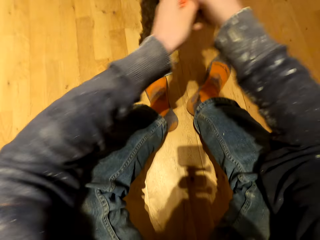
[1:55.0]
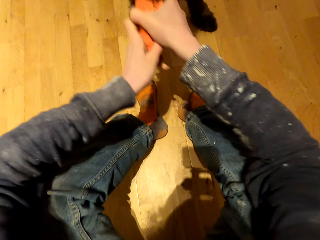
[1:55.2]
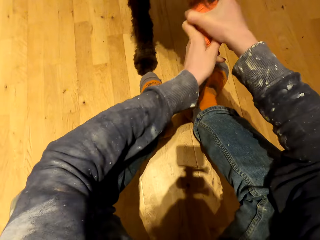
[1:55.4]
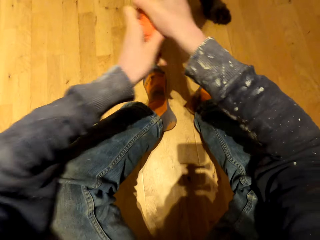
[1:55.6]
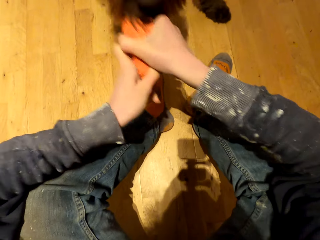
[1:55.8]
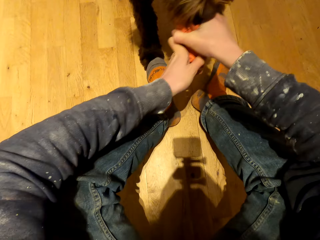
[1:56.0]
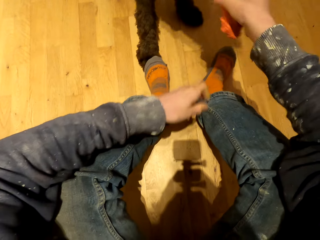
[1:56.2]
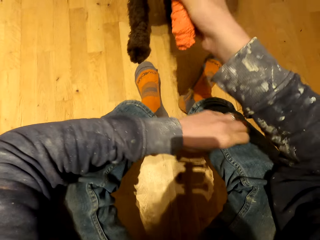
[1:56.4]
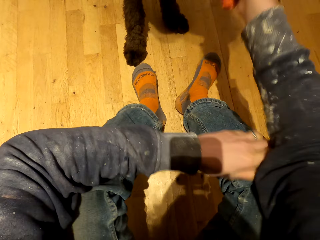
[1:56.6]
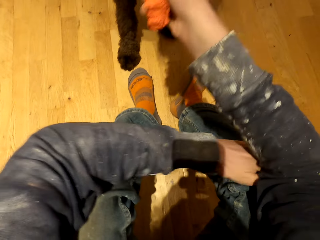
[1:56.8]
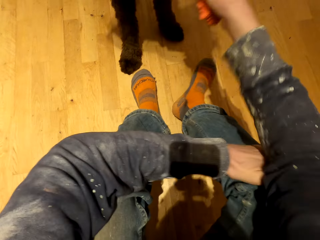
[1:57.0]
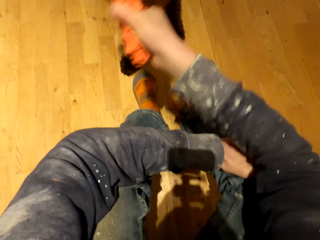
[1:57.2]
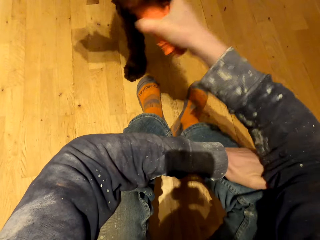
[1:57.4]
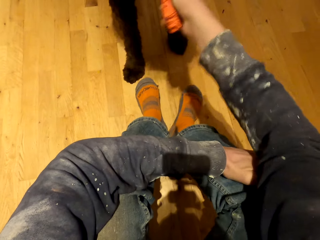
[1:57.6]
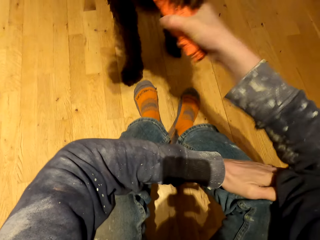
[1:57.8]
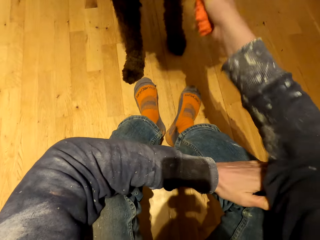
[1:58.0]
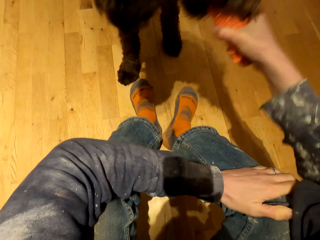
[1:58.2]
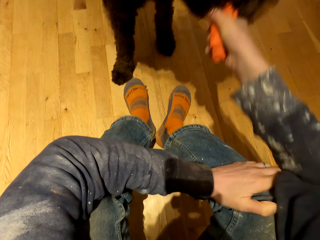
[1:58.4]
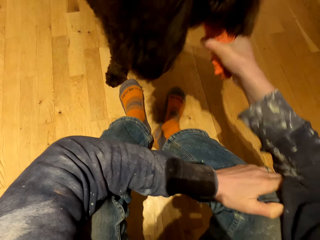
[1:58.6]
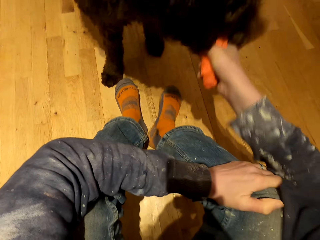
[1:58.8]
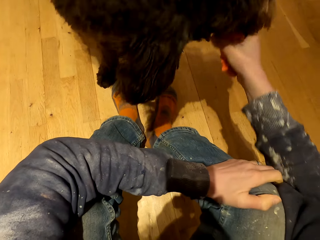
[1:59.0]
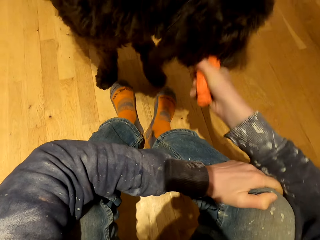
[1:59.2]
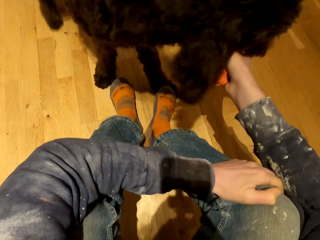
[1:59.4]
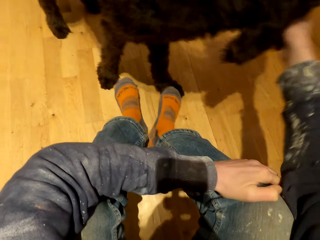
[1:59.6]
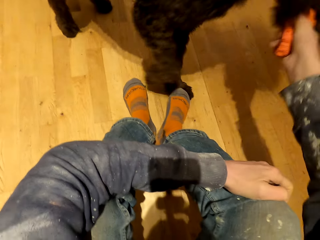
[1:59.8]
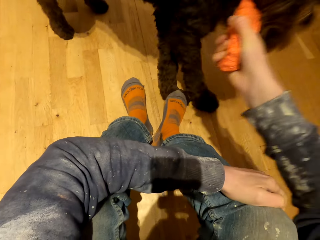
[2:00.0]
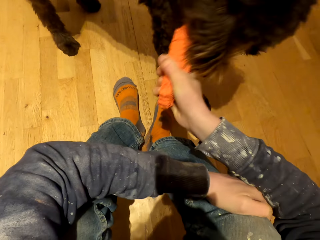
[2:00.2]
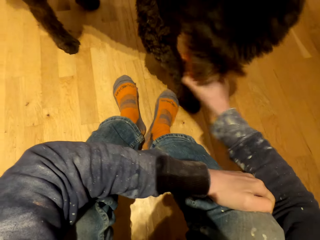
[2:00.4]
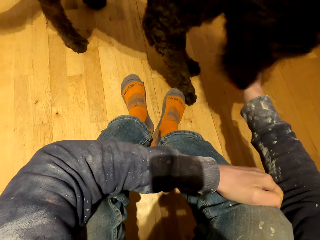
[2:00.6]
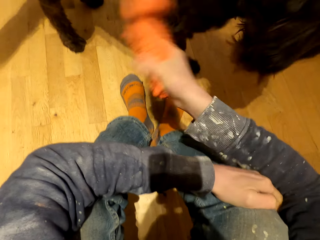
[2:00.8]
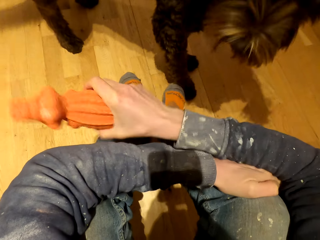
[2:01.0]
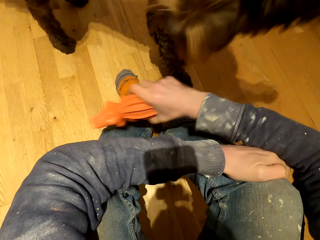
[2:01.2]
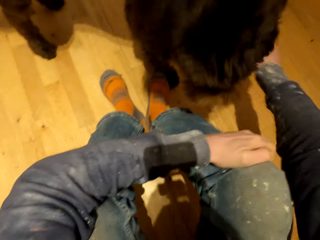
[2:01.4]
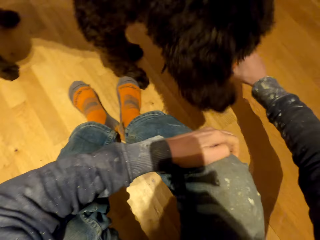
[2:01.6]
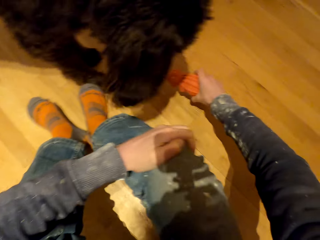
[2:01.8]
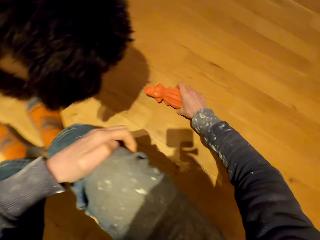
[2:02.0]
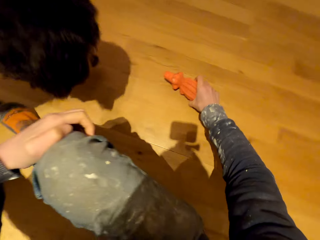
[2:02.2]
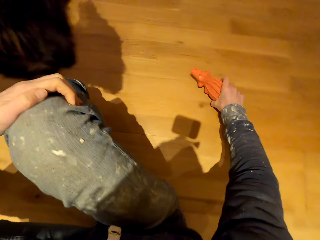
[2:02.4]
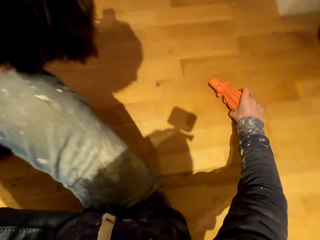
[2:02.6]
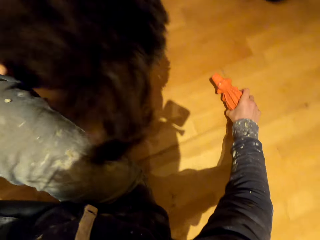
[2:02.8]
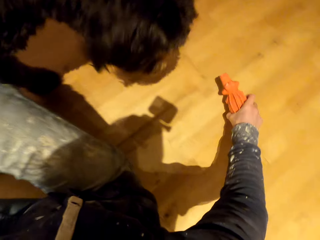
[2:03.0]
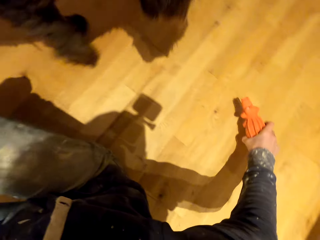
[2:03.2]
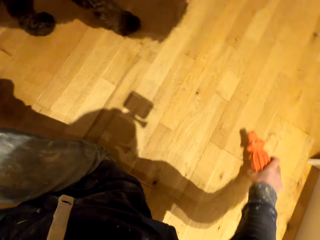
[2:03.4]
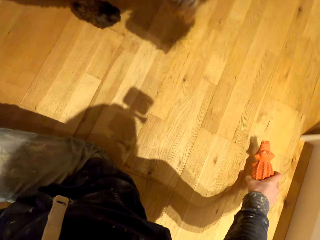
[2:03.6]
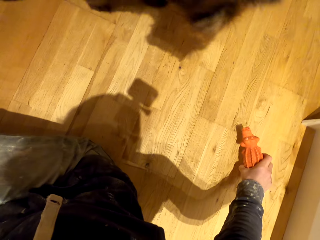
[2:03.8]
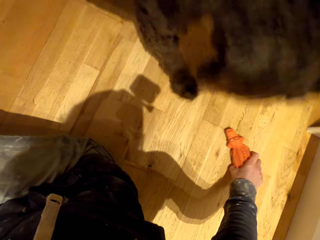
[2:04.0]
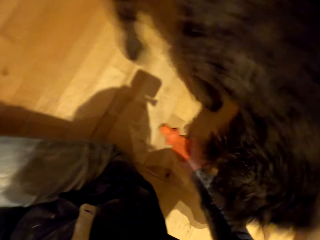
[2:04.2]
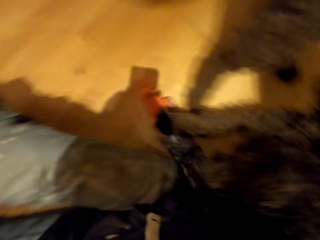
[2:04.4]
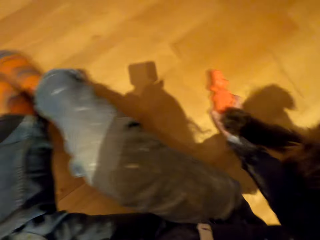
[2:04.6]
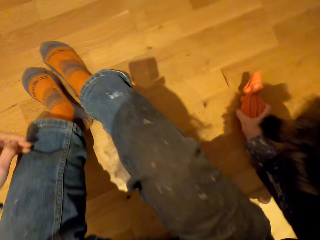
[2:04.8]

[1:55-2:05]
The camera wearer puts away his hand. He plays with the dog.

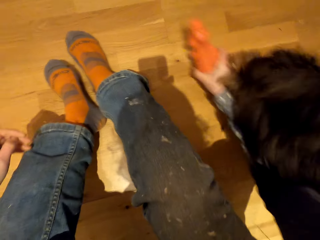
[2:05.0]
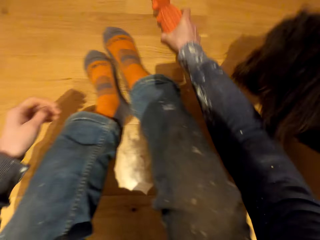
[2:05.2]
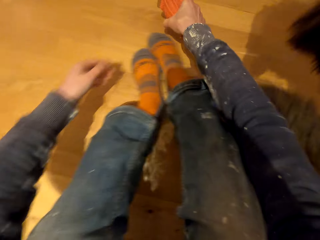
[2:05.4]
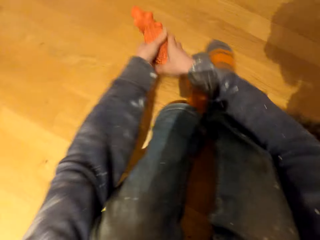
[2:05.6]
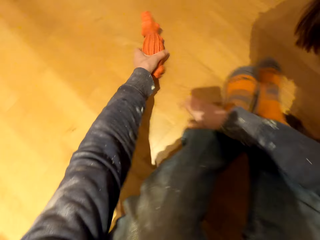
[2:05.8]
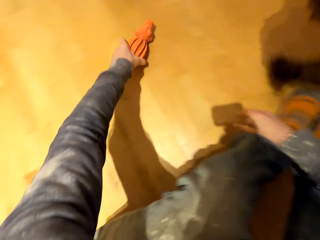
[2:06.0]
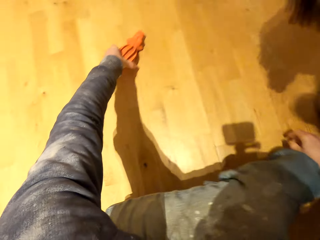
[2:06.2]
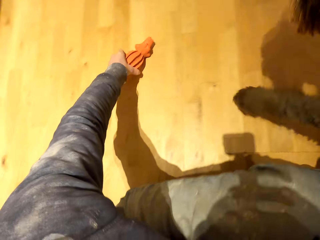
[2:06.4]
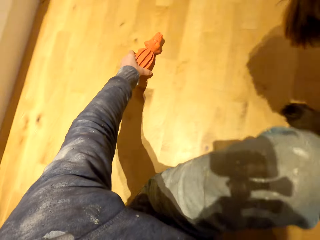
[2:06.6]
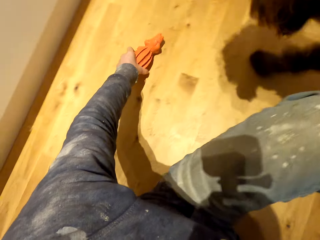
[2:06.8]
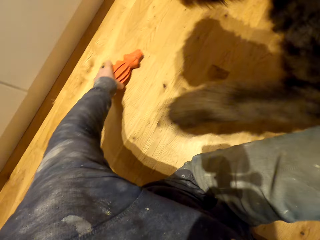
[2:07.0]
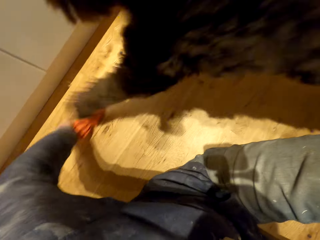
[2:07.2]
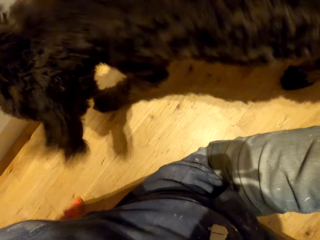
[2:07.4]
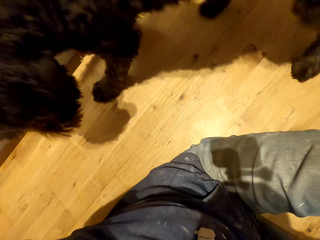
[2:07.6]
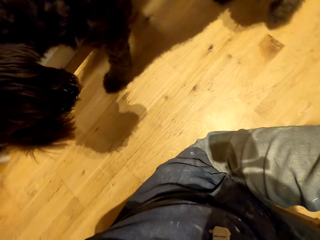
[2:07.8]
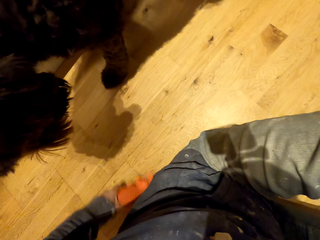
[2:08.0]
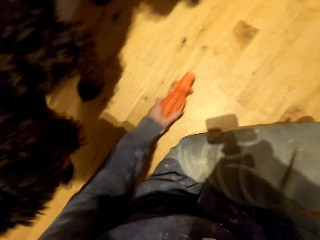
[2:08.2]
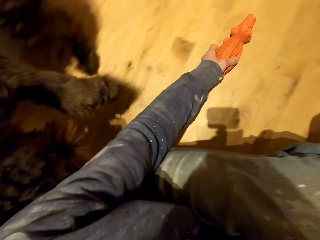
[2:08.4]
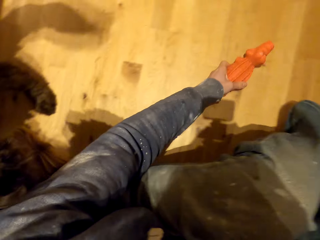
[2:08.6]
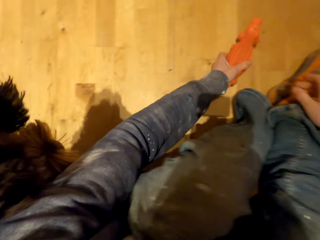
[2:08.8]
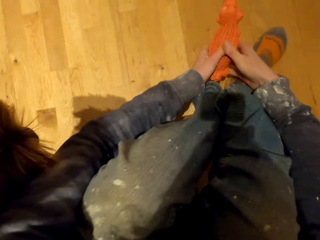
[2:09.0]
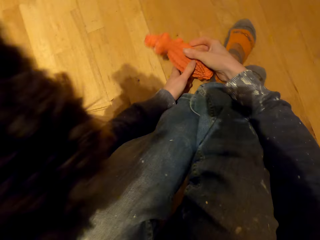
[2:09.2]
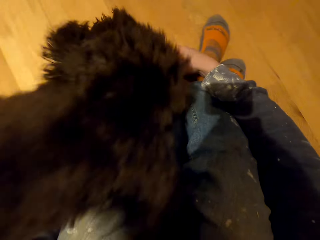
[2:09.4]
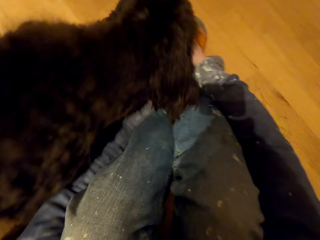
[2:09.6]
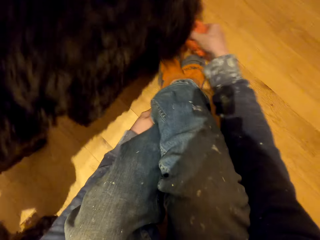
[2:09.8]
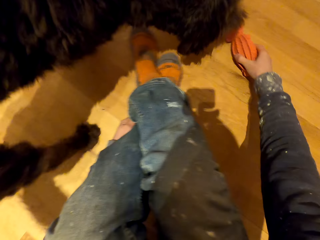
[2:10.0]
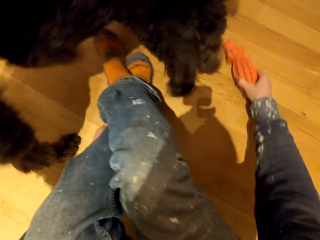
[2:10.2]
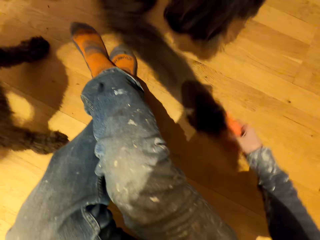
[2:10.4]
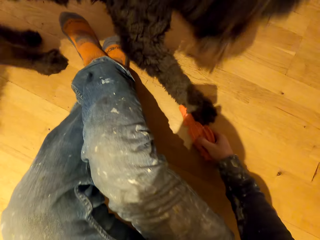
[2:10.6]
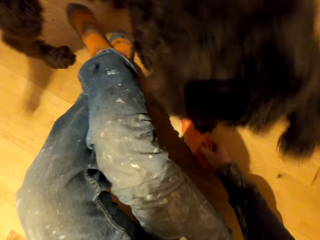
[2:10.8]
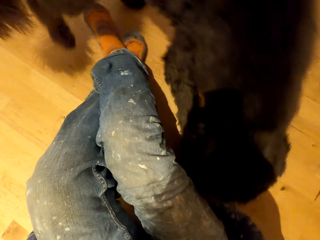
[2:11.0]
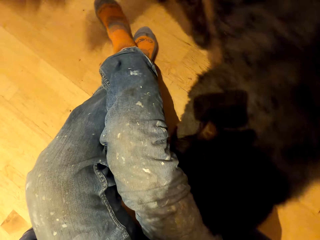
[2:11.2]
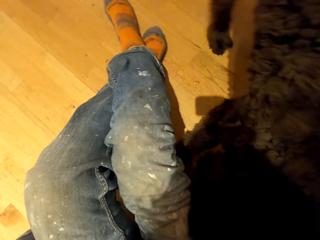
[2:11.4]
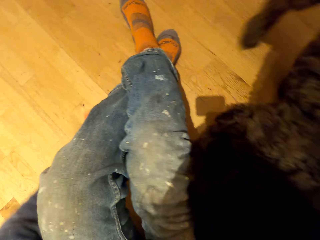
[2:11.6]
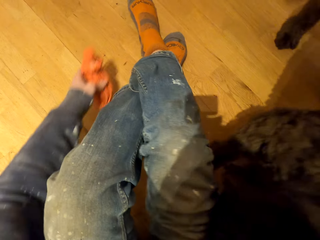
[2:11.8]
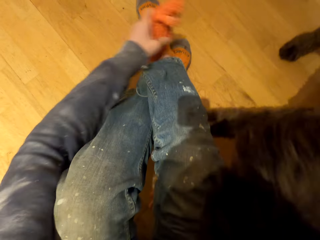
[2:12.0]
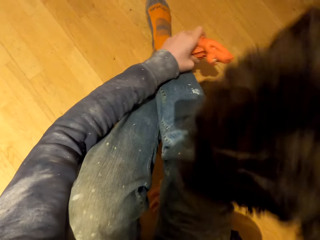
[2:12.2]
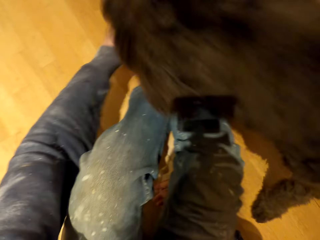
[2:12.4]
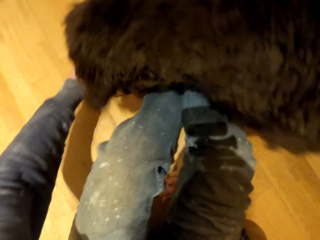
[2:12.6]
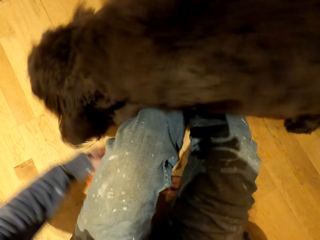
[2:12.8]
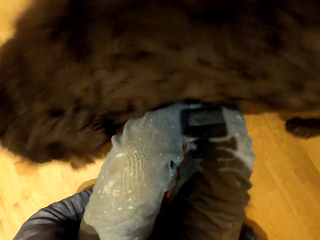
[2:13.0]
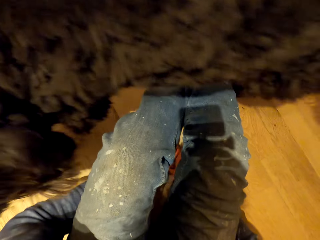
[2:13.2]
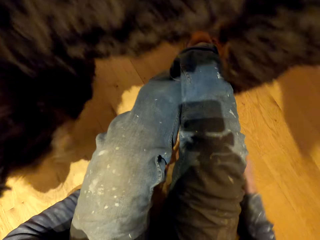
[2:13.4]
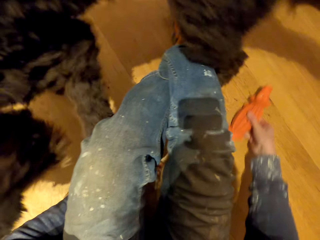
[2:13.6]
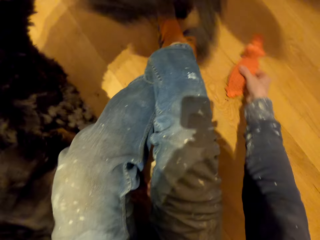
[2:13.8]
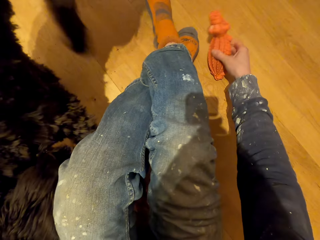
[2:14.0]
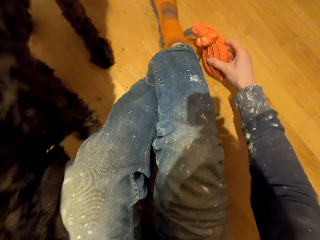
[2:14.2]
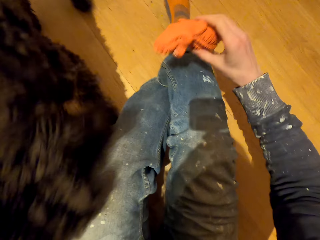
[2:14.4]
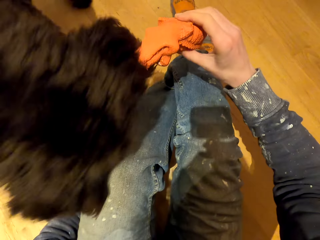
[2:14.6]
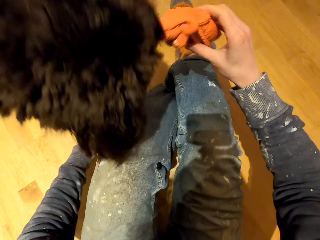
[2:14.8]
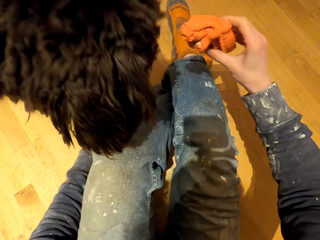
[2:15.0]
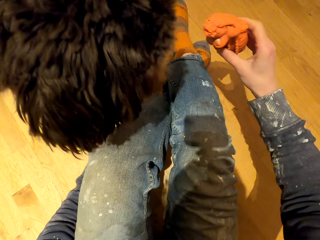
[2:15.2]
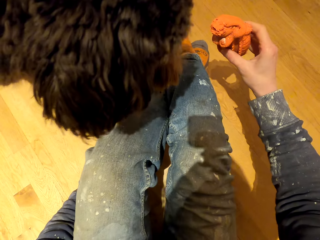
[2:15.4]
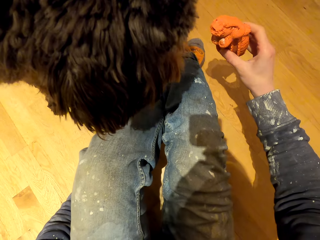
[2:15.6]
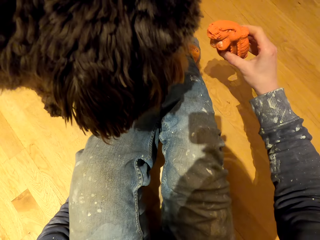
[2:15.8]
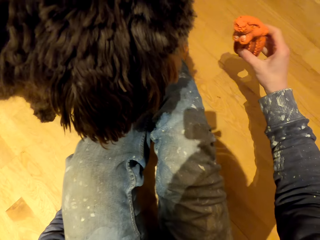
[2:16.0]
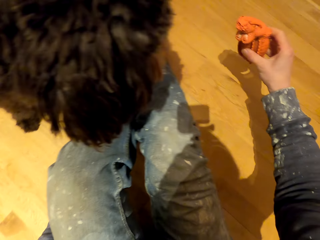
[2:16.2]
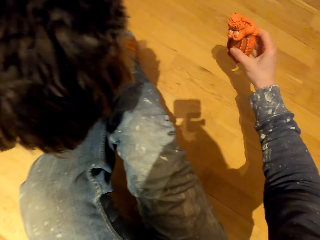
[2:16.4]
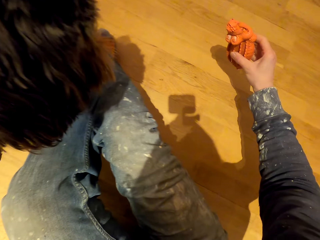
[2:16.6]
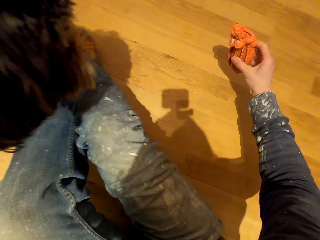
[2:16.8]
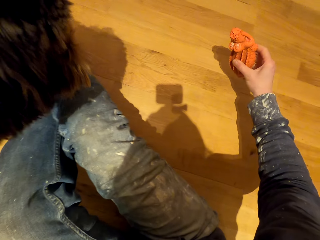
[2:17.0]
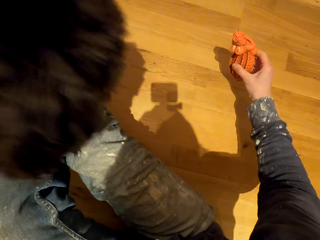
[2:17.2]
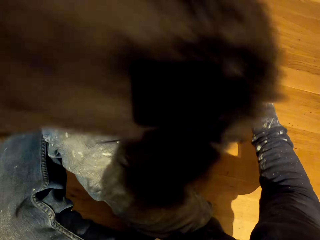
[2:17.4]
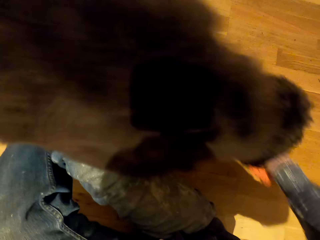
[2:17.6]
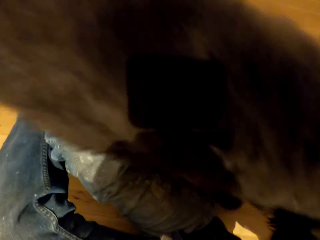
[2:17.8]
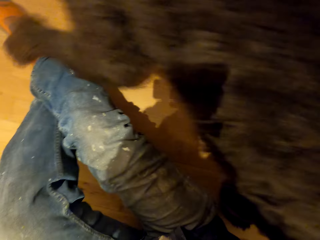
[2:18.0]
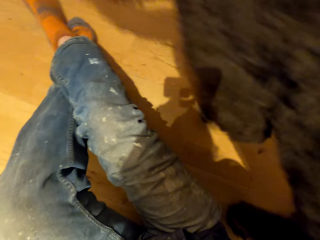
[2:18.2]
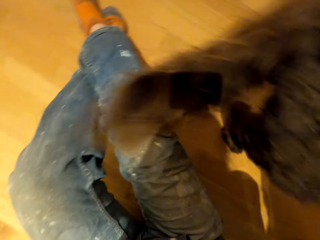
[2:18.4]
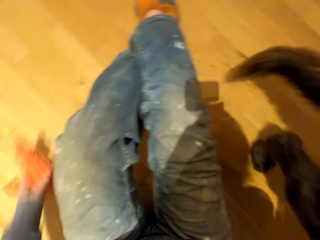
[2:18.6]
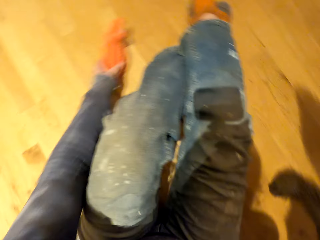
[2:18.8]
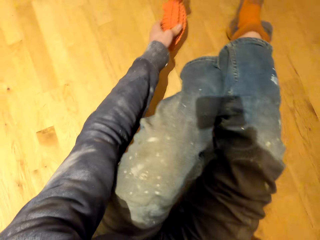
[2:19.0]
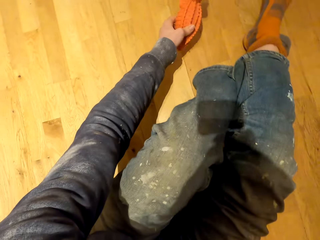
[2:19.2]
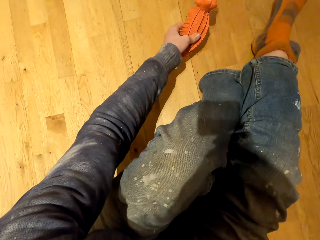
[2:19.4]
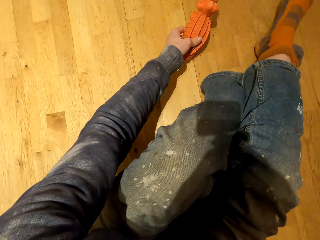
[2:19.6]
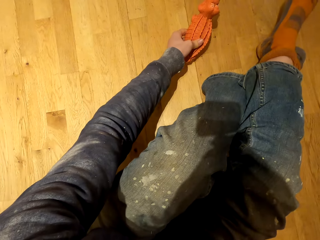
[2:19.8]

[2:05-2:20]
The camera wearer puts the toy in the hand. They play with the dog. They put the toy in the other hand. They play with the dog.
